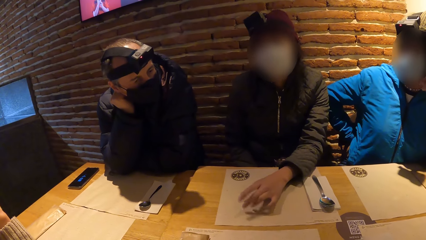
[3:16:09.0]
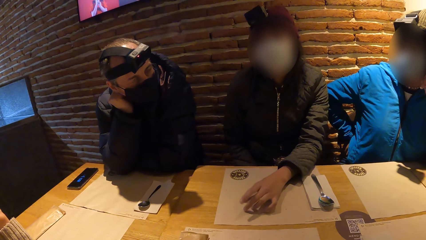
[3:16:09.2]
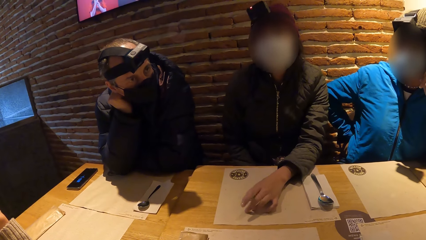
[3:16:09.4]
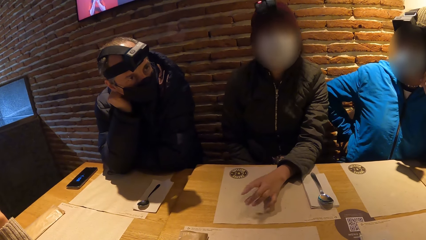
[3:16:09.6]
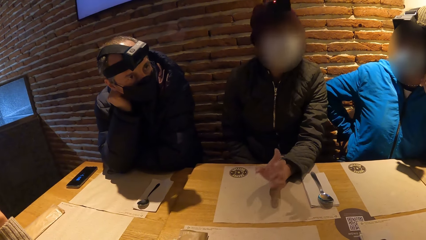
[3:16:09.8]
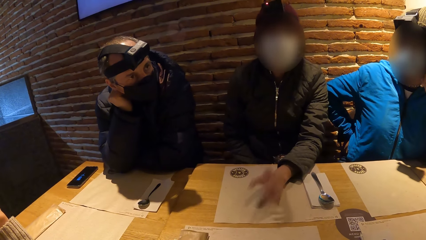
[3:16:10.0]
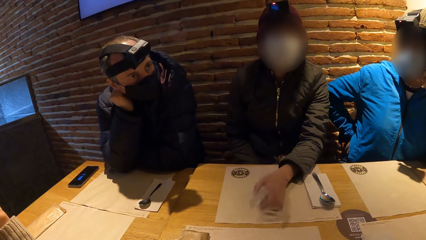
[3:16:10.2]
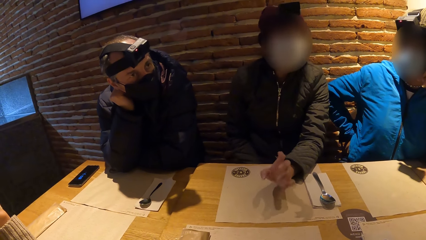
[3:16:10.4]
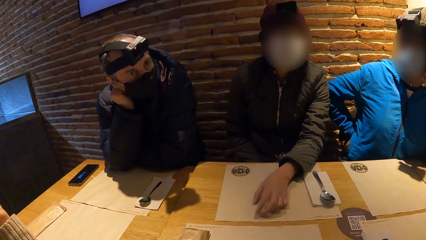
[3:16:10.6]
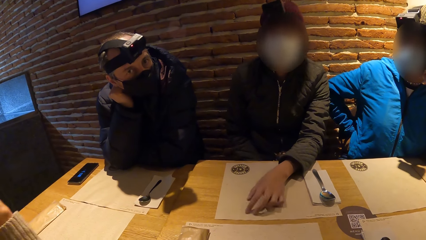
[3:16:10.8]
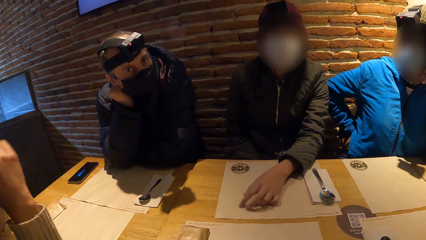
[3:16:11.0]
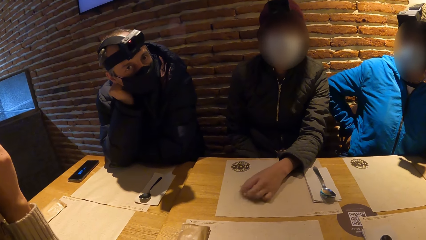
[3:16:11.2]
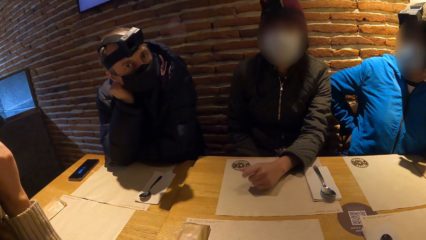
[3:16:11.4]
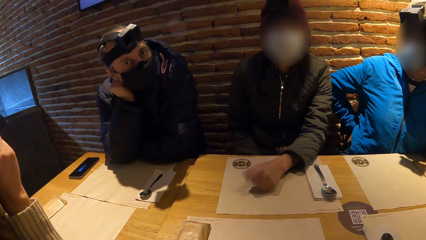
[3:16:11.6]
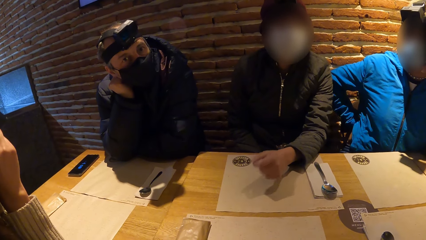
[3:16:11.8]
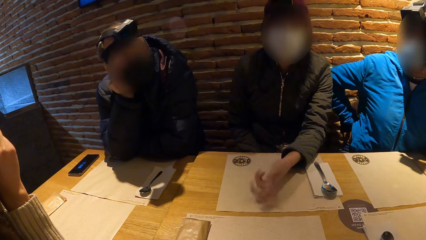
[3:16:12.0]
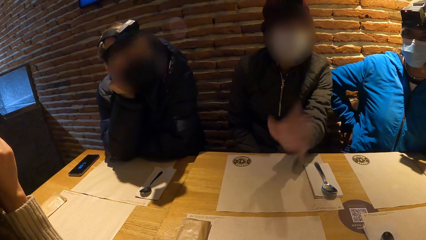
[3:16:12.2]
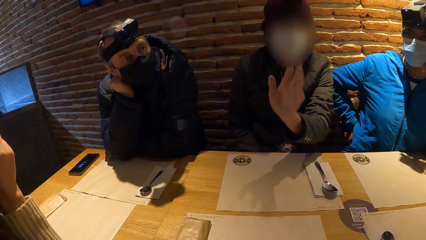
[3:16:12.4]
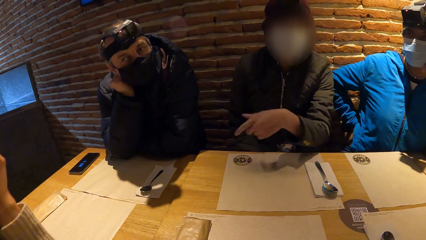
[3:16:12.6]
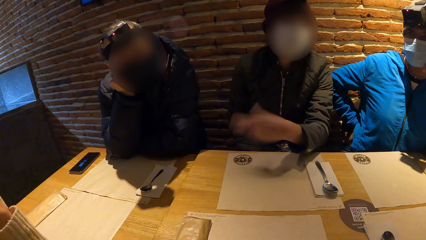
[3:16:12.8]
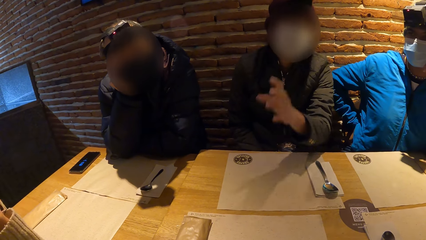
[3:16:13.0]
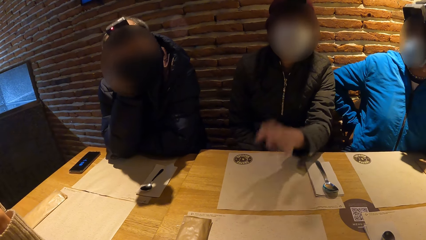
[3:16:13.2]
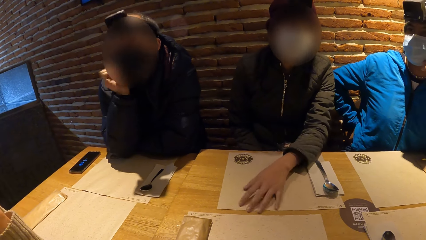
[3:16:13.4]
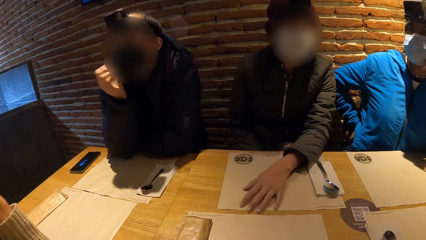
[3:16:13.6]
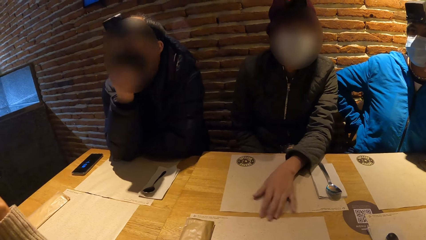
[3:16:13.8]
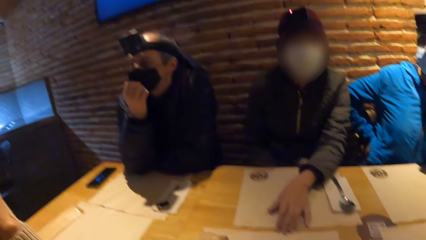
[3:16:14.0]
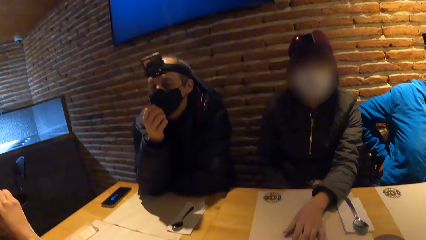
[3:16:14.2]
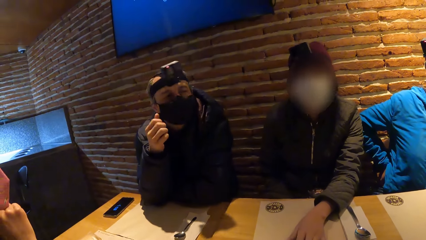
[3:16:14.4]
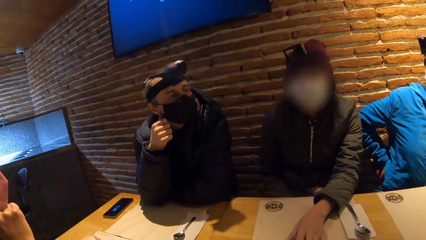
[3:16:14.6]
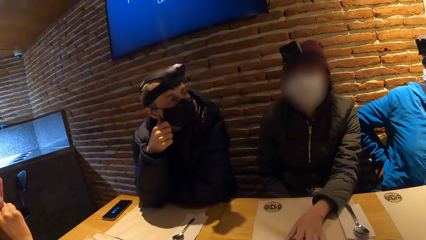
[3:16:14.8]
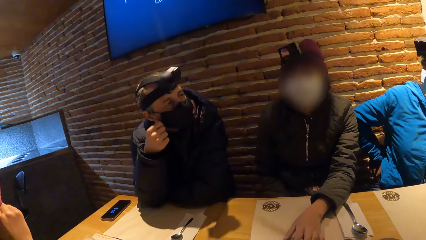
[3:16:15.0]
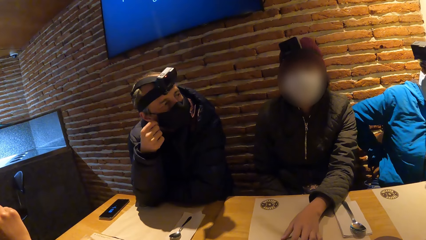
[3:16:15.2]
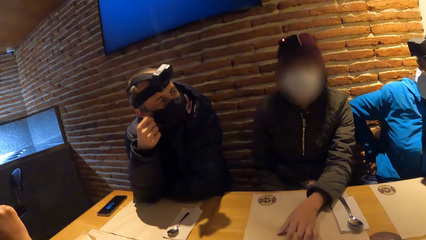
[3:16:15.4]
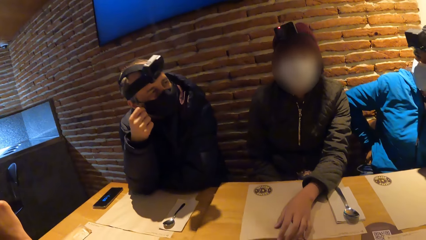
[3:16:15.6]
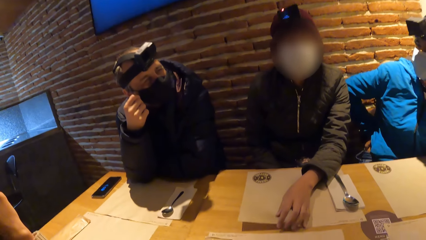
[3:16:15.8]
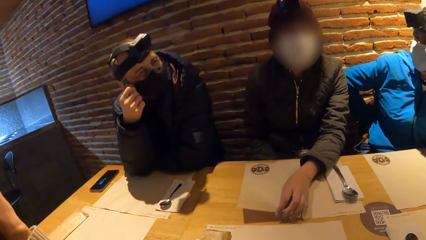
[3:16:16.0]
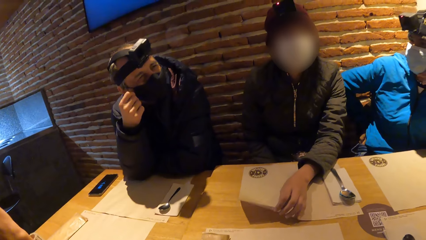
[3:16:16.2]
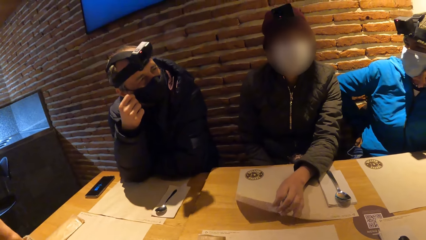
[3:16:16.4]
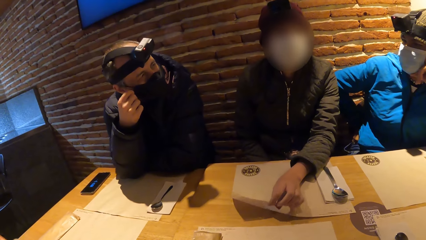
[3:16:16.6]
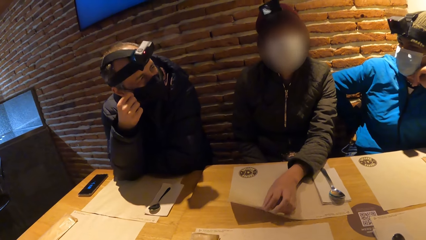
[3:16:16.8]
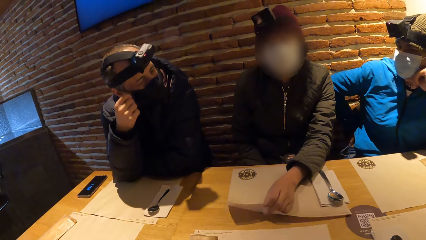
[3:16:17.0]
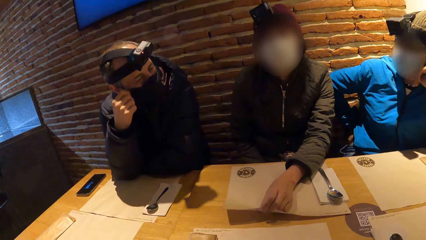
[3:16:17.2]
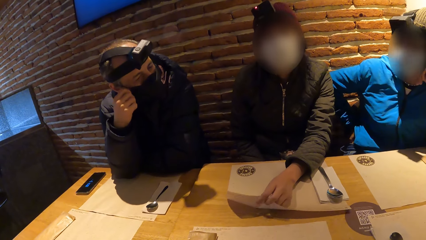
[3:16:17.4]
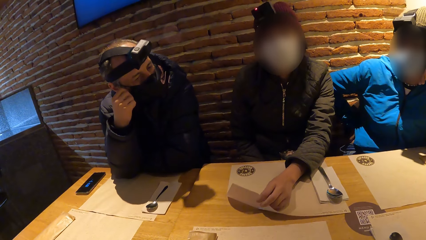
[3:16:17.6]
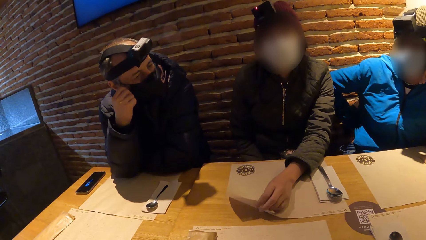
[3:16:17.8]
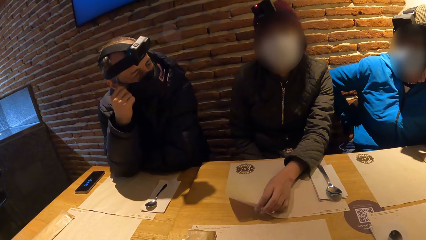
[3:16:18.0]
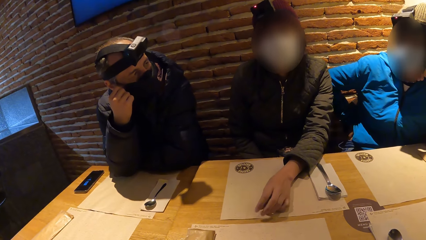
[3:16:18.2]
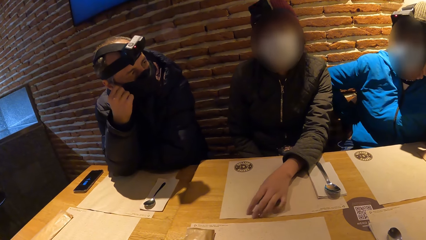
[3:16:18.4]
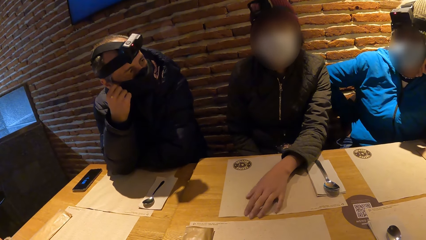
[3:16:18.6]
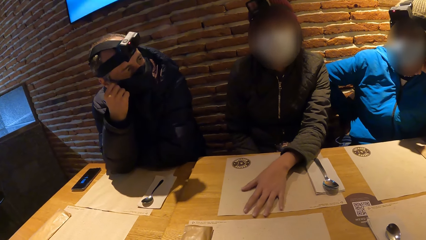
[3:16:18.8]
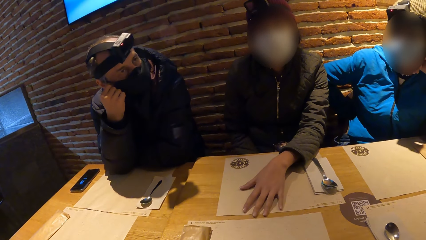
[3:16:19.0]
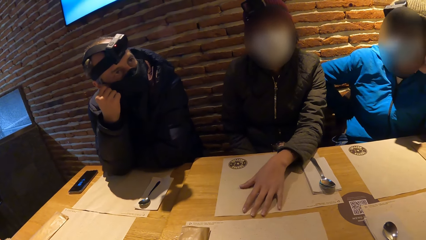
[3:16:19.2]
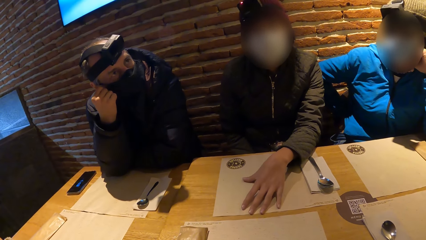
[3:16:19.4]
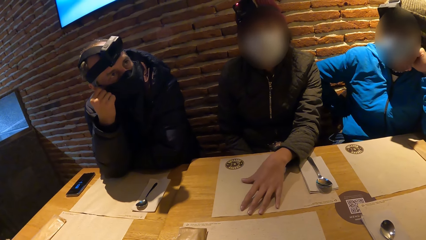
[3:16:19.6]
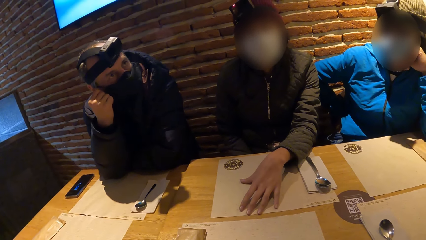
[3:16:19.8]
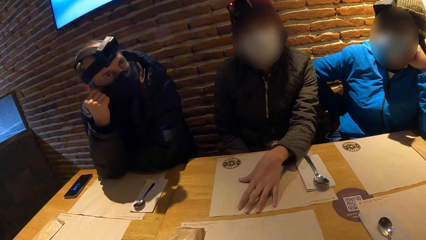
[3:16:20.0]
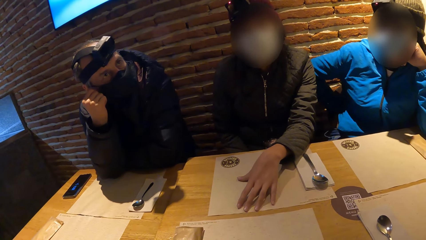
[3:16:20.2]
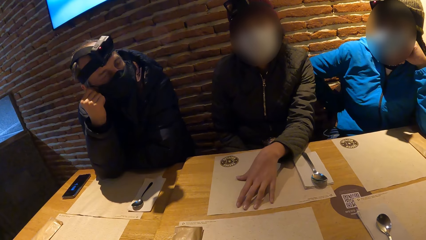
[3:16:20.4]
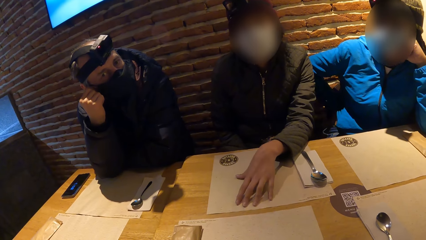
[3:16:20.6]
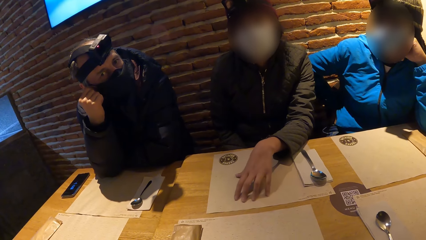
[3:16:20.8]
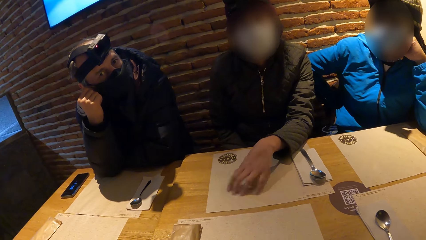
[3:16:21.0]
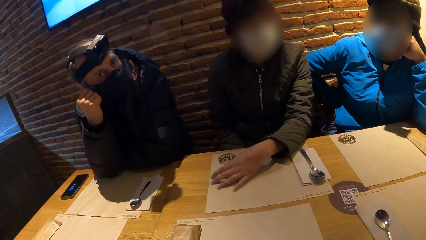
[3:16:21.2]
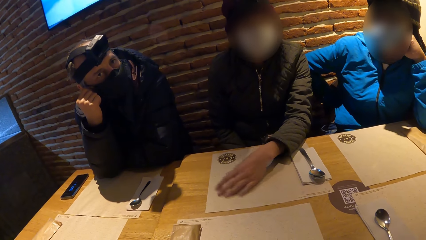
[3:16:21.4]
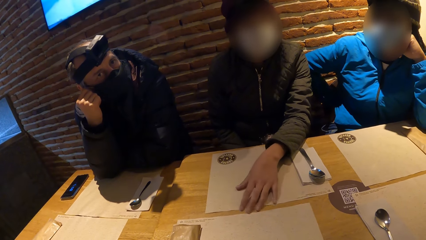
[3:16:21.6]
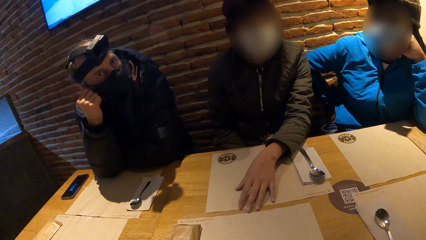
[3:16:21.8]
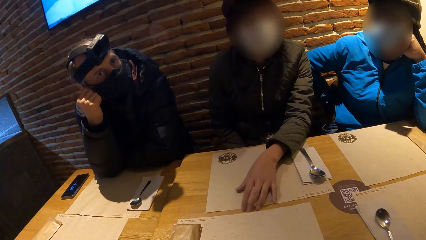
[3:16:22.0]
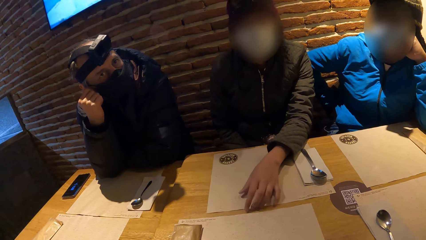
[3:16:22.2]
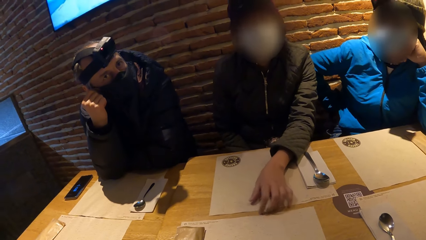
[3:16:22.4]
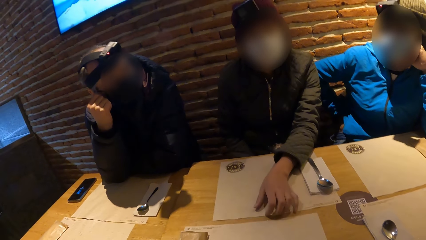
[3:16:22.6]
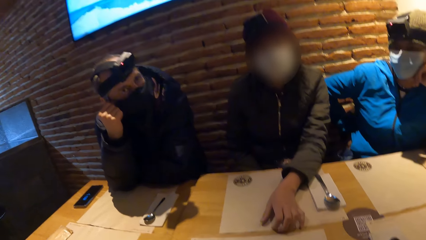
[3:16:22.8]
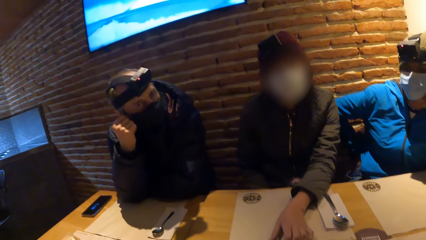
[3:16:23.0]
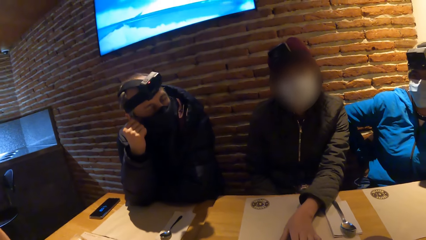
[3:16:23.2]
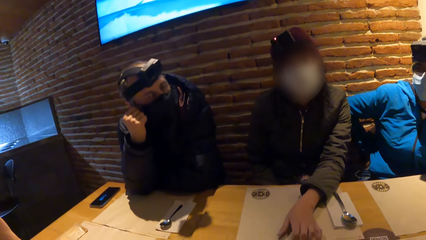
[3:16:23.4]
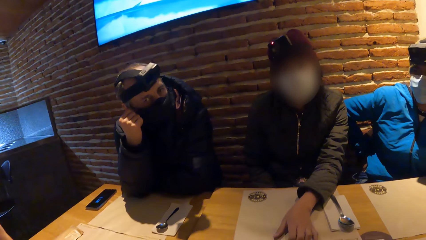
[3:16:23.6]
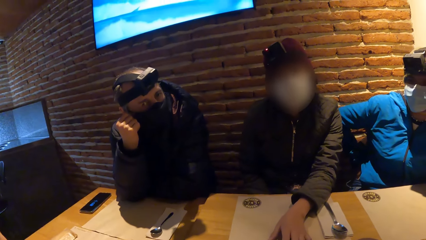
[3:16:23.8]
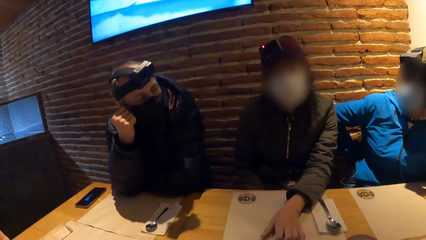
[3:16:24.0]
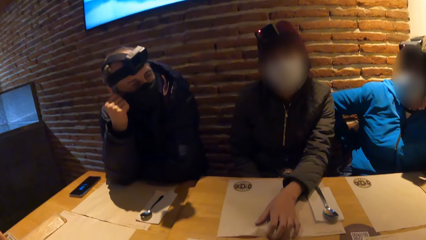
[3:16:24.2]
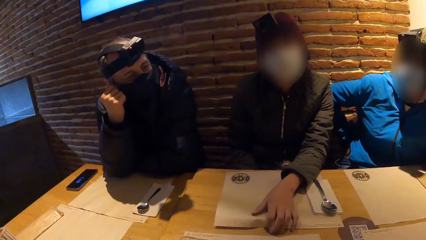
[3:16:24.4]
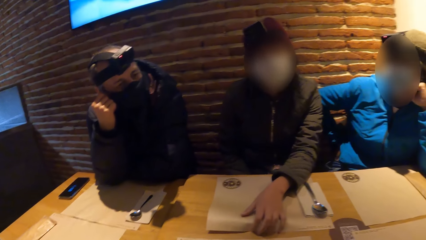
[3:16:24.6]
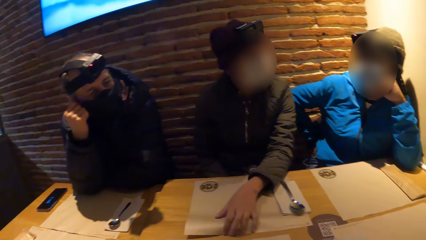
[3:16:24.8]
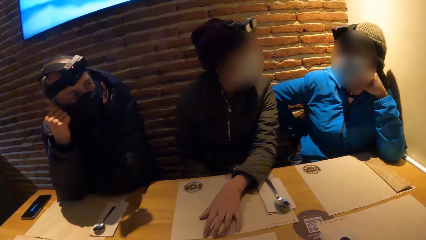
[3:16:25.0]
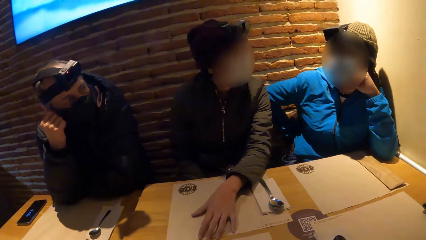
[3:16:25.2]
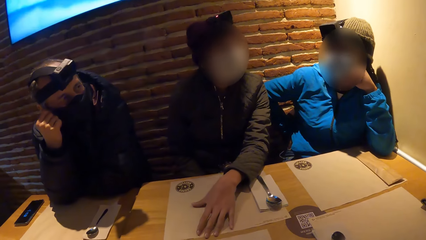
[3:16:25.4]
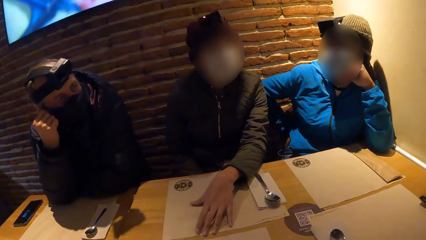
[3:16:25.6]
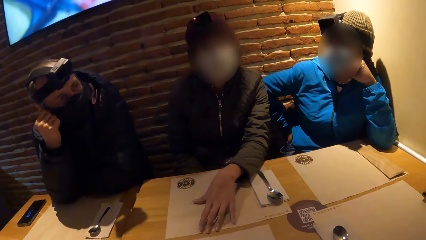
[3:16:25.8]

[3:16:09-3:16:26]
A person moves the hand on the face. Another person moves the hand on the table. A man adjusts the nose mask on his face with his right hand on the table. A woman plays with the table cloth on the table with her left hand. The second person moves the paper on the table and nods the head.
